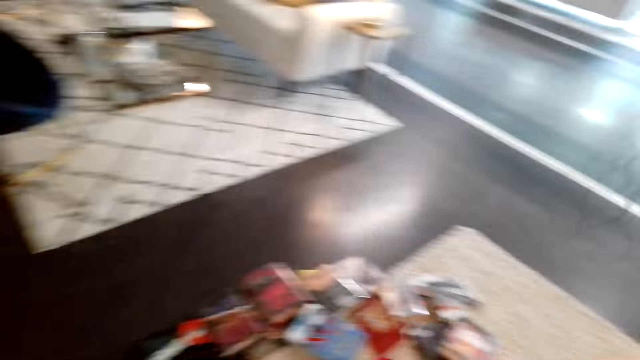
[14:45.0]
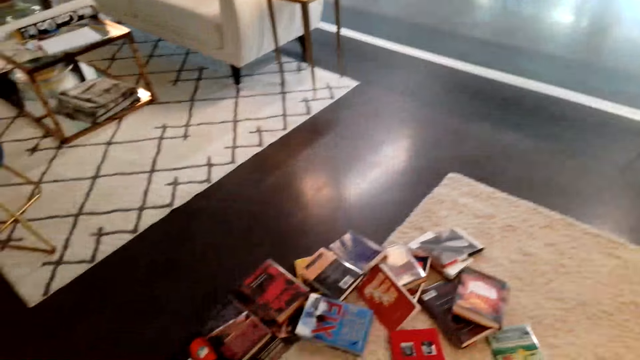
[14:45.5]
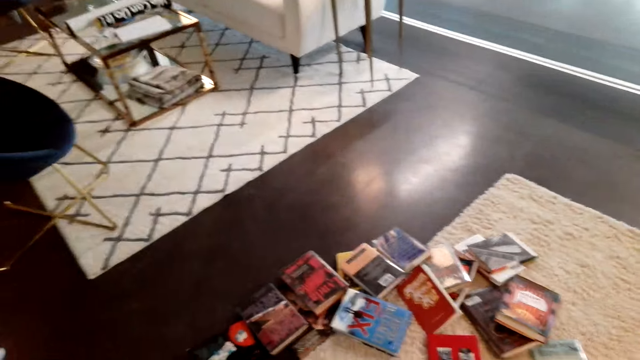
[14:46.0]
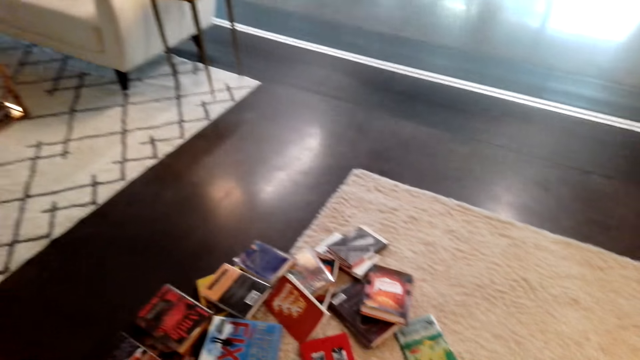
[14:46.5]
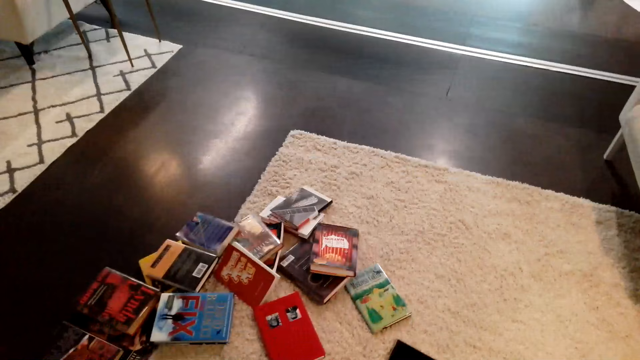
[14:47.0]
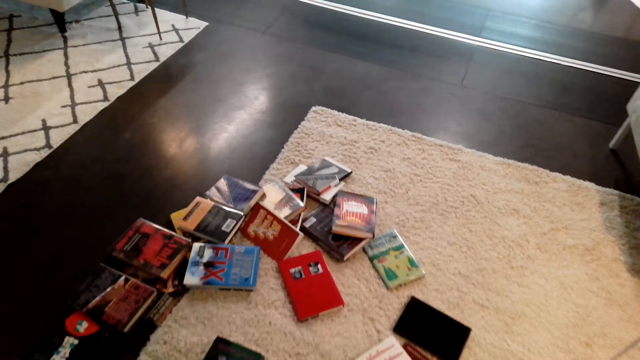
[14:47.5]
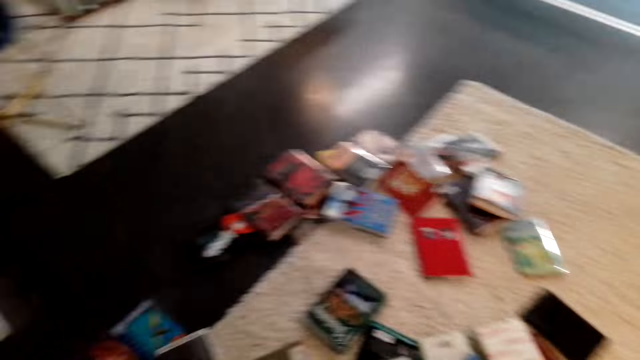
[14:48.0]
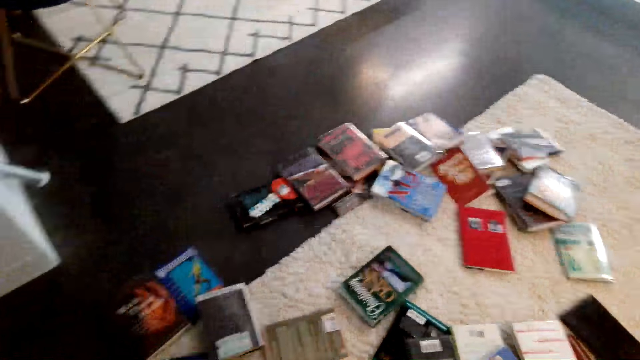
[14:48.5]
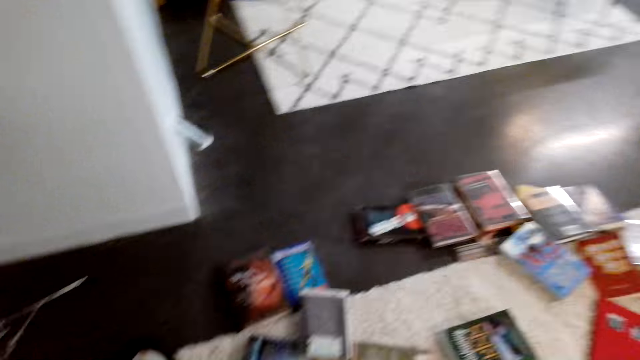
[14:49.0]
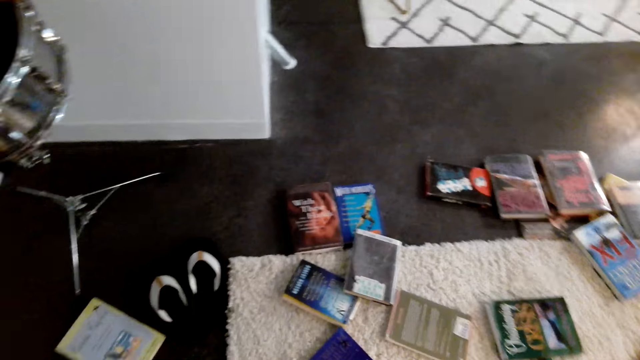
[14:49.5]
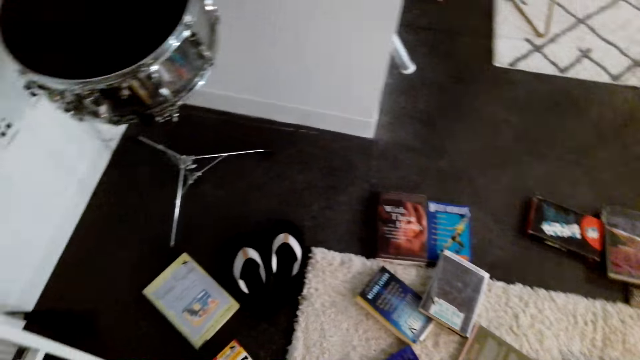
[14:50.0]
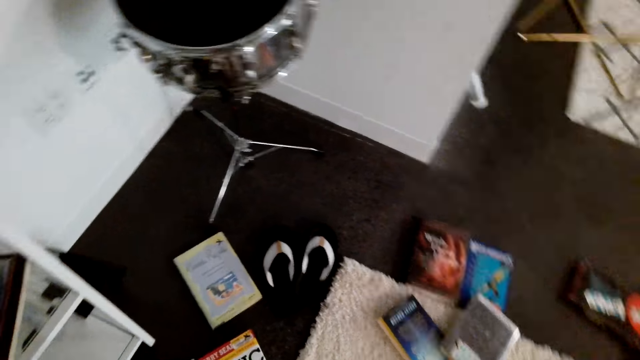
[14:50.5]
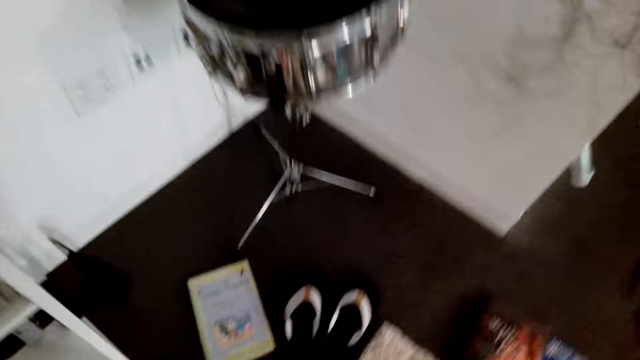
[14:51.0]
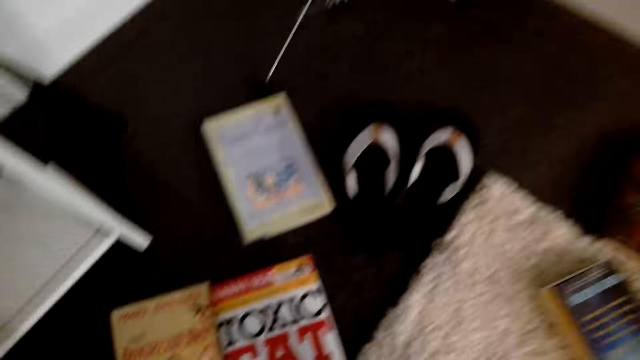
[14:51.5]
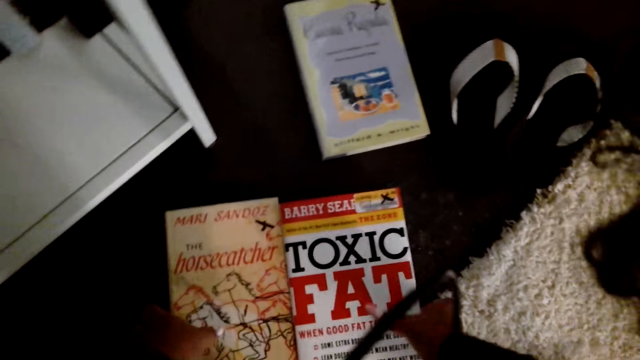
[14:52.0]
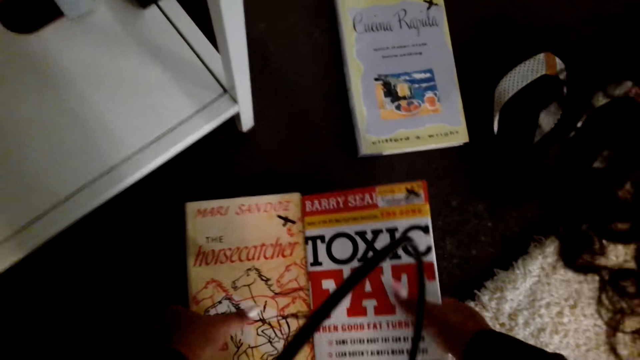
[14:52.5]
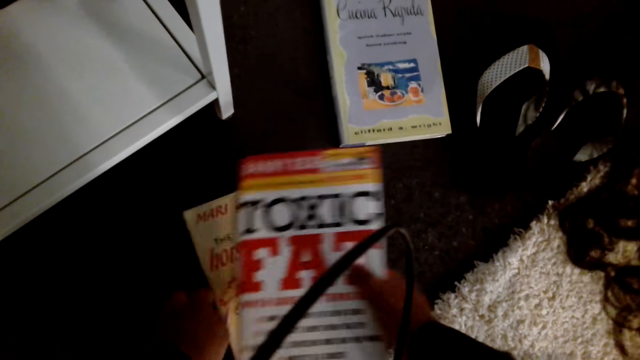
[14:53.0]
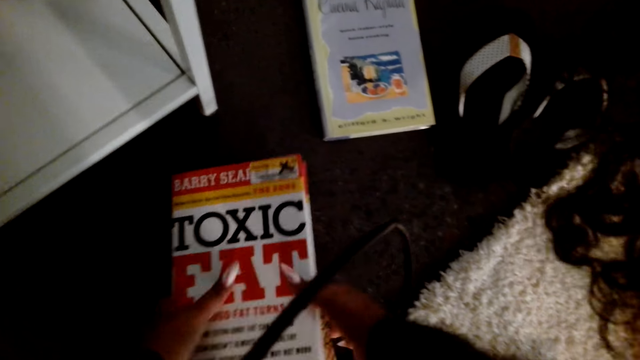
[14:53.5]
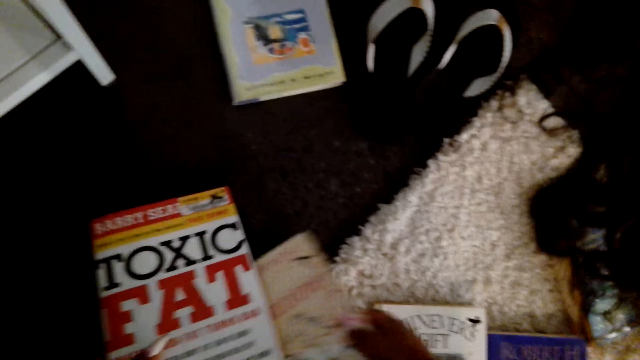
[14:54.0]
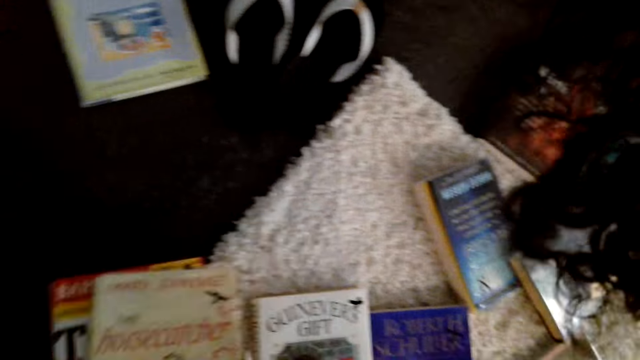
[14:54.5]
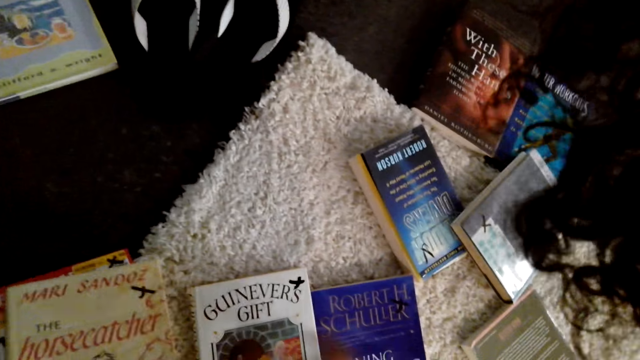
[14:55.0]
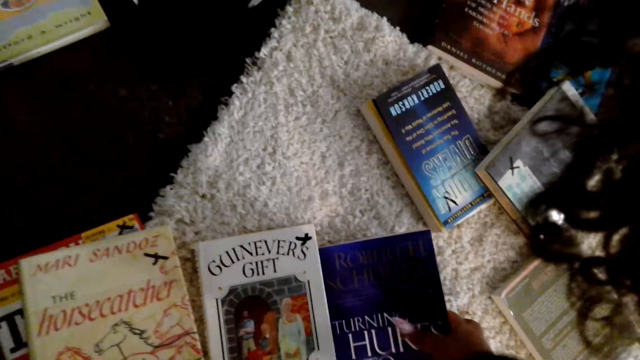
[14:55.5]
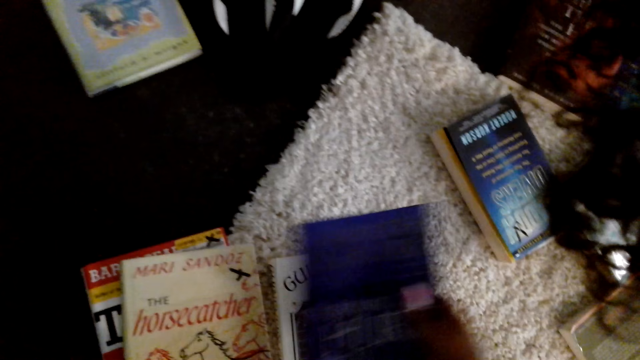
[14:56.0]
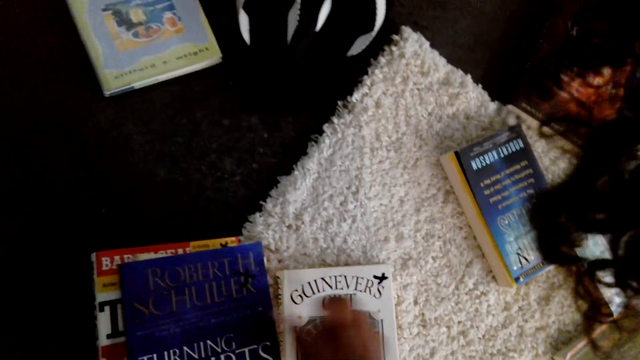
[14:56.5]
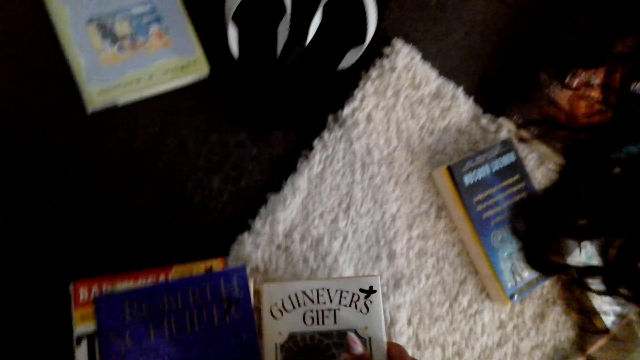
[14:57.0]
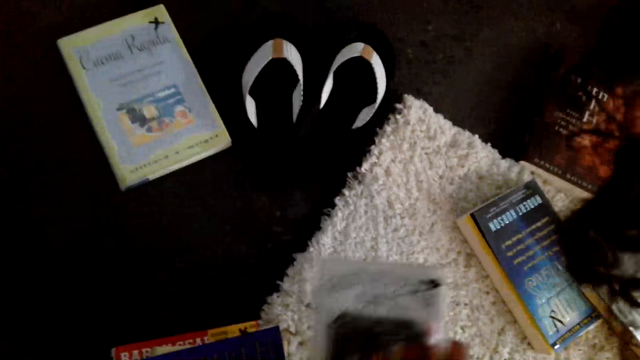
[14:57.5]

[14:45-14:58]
The camera wearer walks to the books on the floor. They arrange the books on the floor and pick the books from the floor.

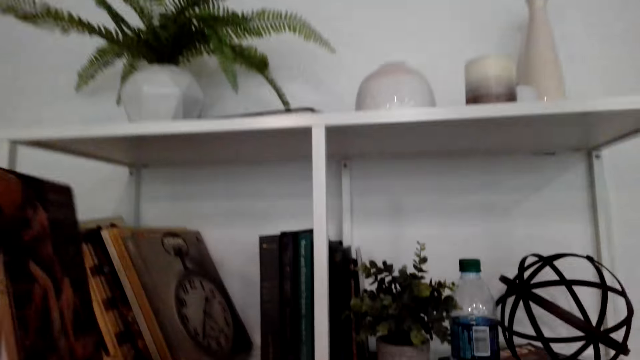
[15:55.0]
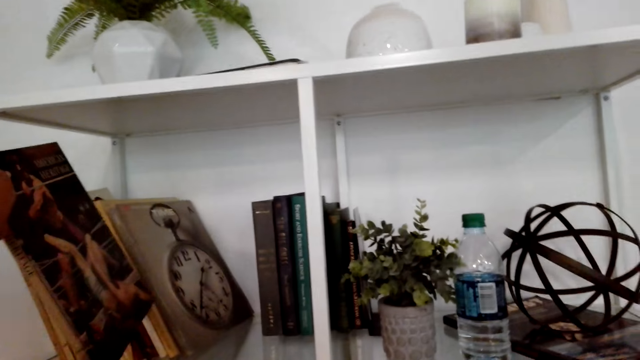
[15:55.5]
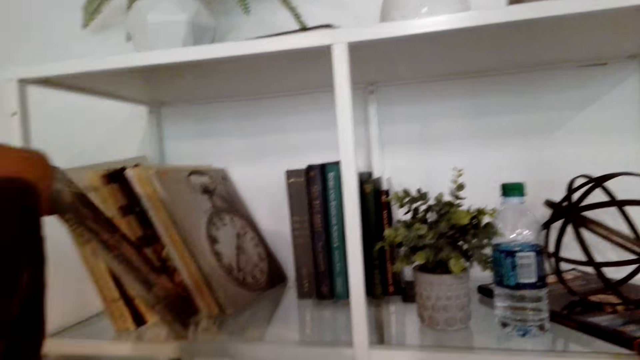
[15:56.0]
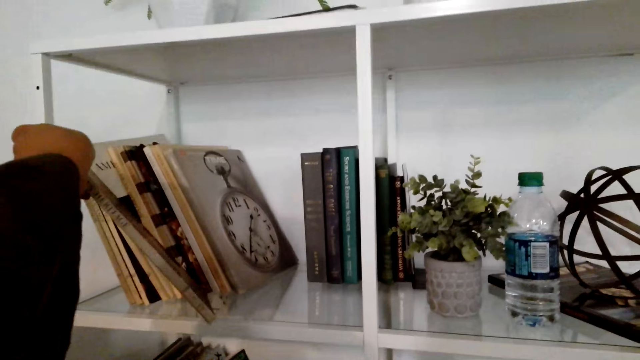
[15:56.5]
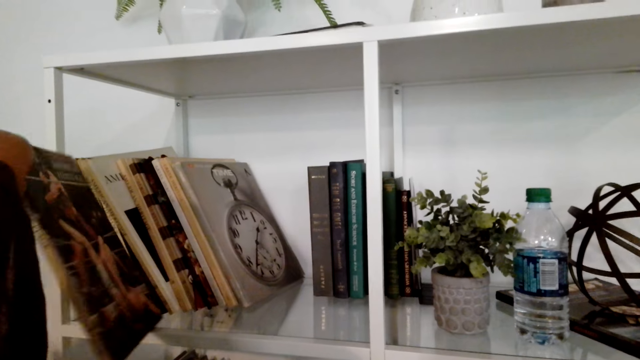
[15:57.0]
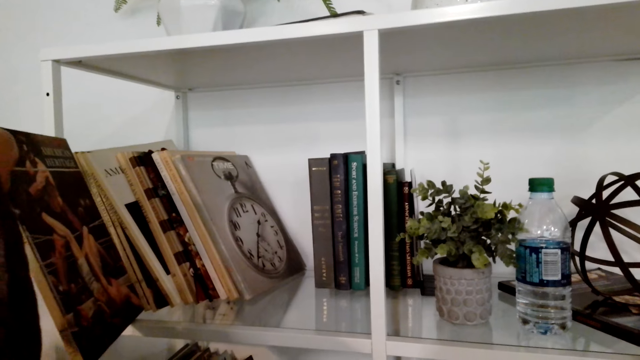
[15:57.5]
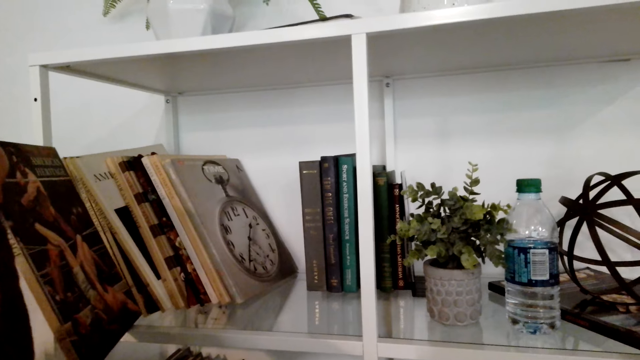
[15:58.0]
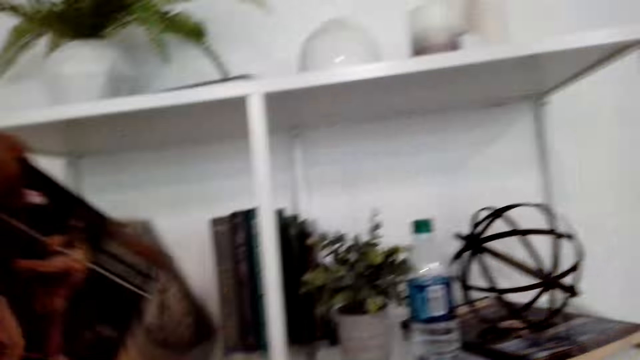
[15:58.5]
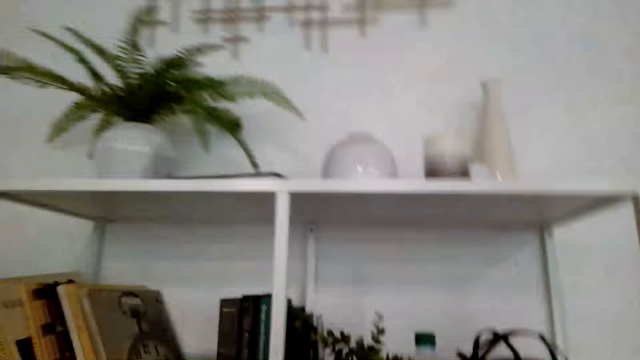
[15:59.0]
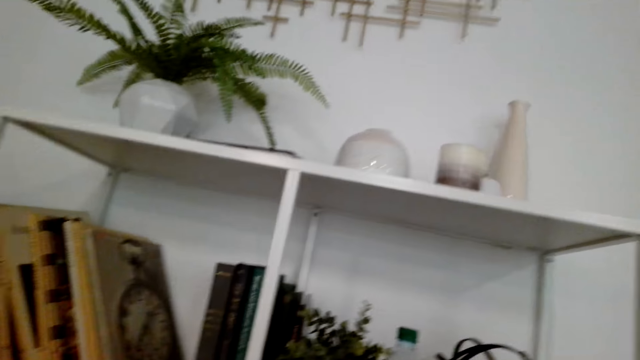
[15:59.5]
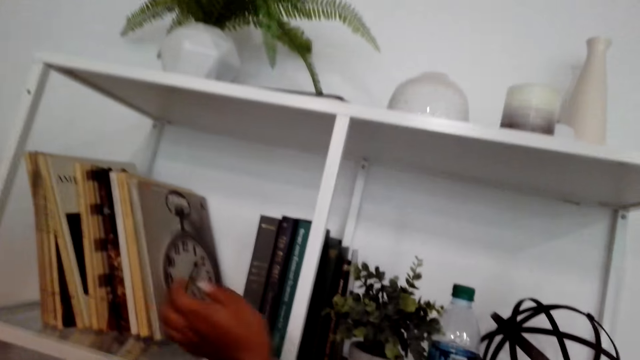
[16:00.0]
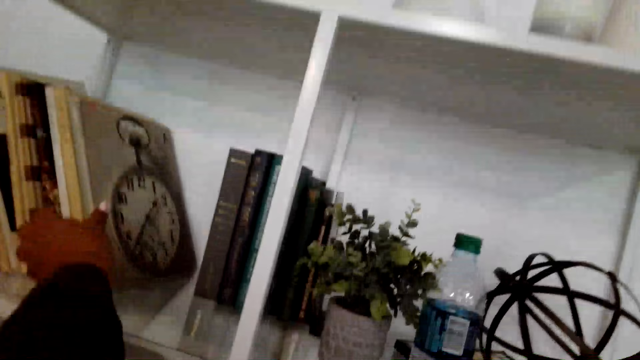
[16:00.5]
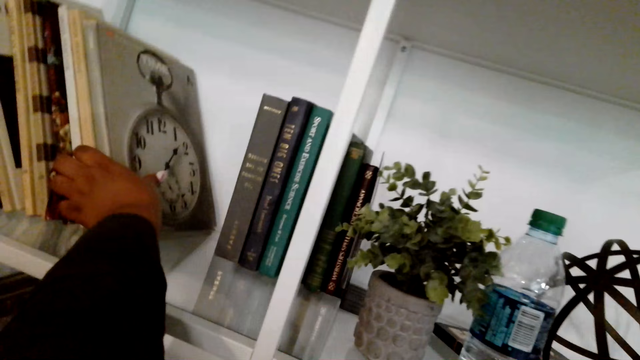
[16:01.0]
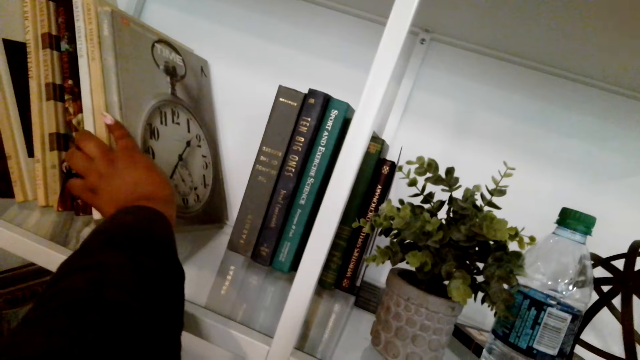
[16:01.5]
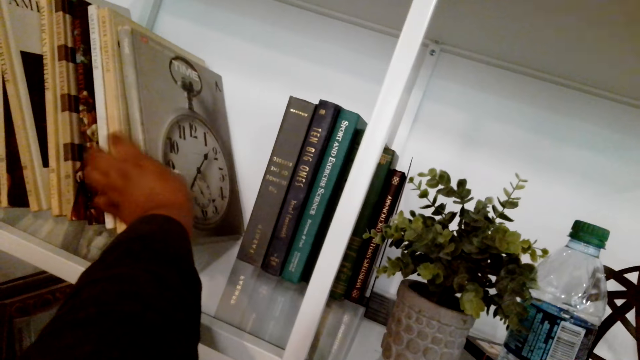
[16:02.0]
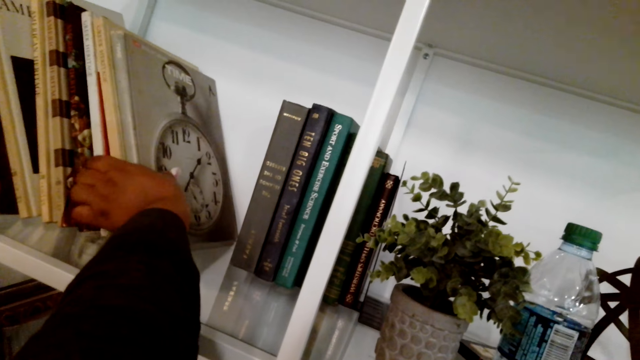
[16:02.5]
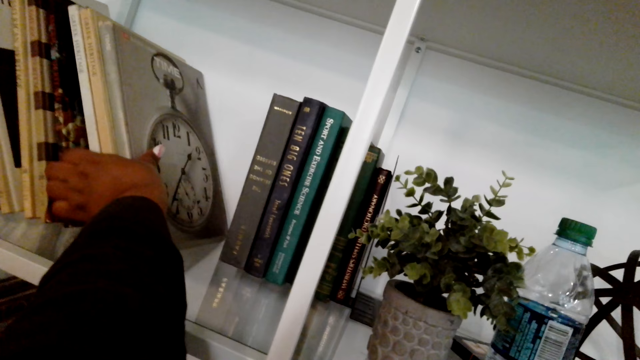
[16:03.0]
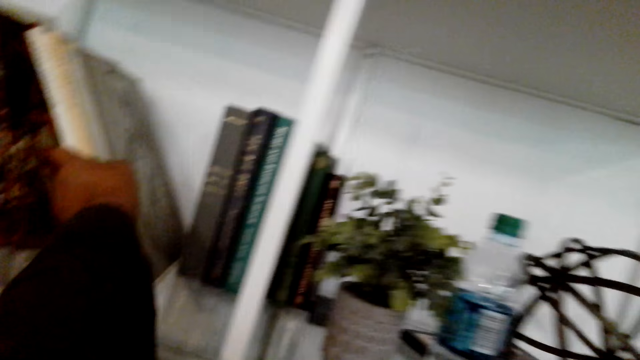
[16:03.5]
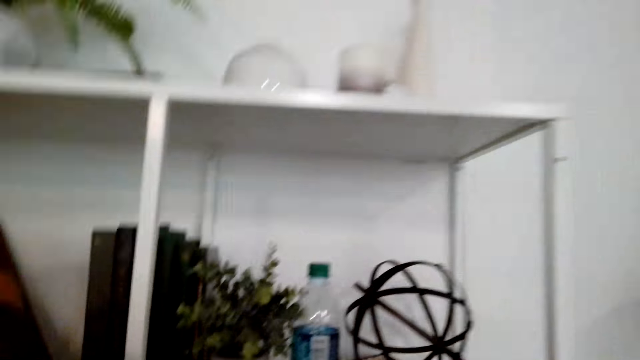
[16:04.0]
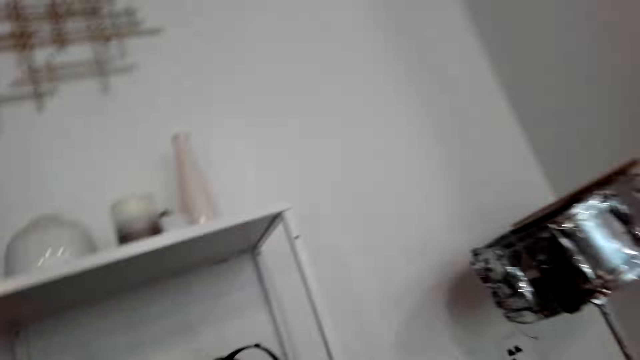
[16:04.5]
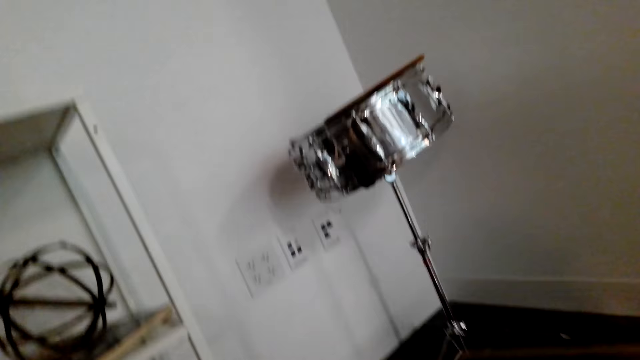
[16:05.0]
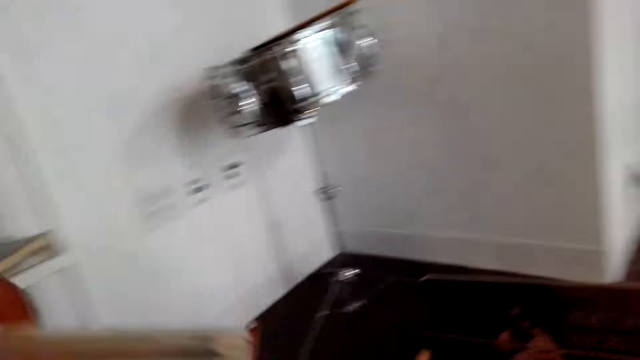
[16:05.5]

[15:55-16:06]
The camera wearer puts books in the bookcase. They pick books from the shelf.
